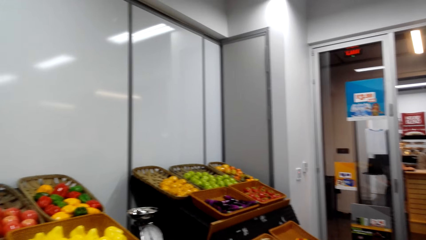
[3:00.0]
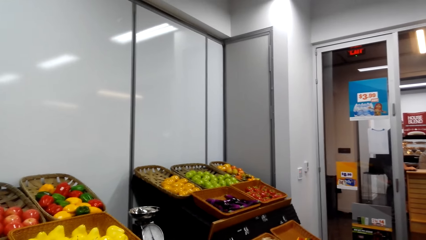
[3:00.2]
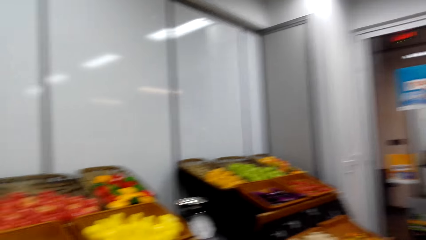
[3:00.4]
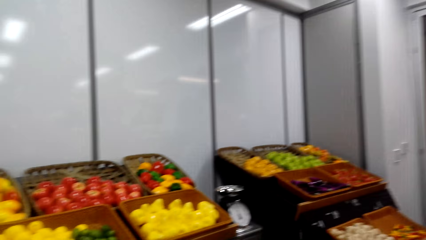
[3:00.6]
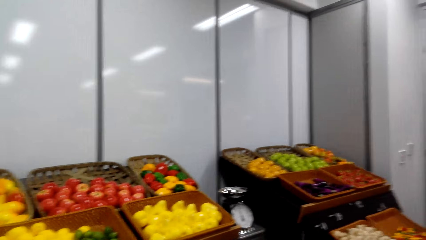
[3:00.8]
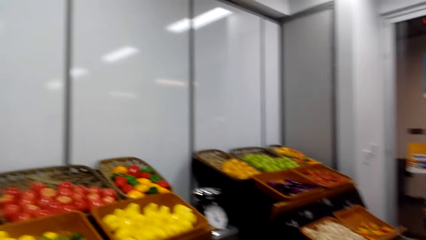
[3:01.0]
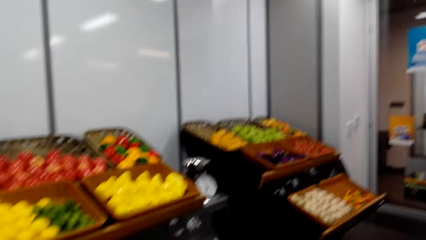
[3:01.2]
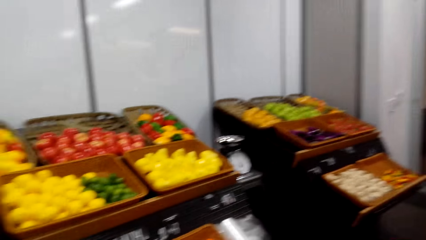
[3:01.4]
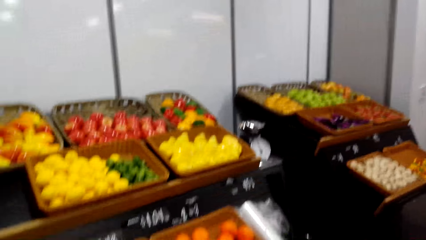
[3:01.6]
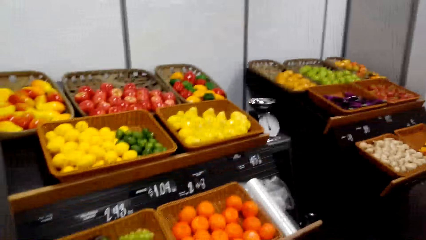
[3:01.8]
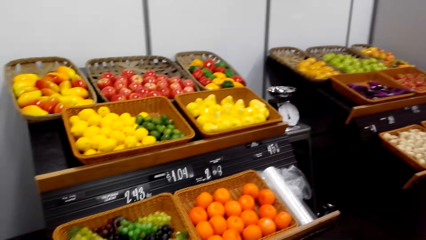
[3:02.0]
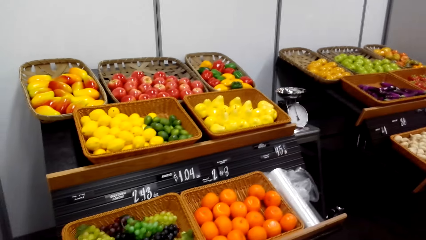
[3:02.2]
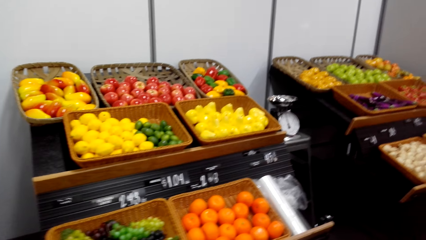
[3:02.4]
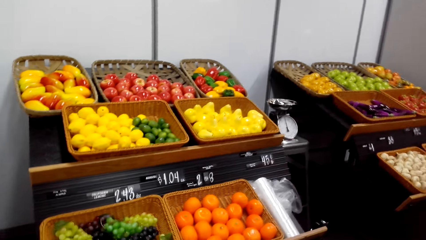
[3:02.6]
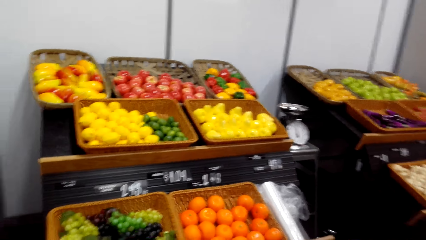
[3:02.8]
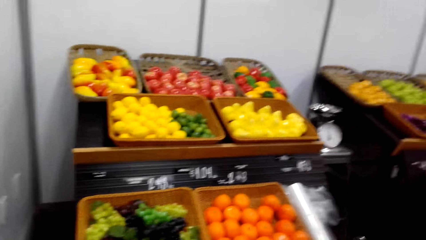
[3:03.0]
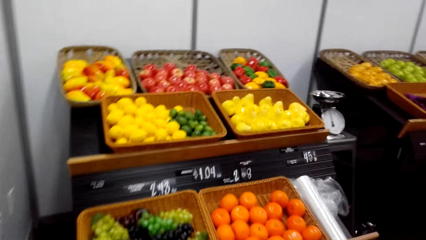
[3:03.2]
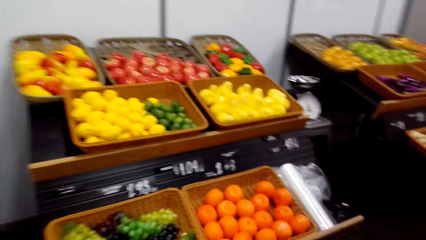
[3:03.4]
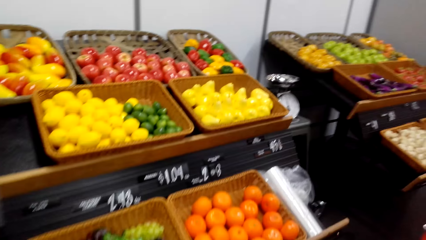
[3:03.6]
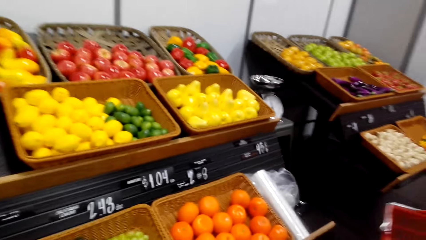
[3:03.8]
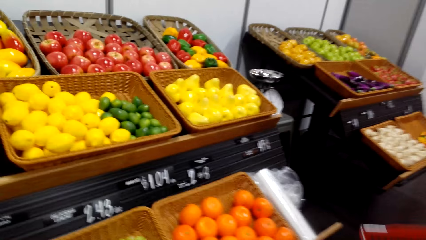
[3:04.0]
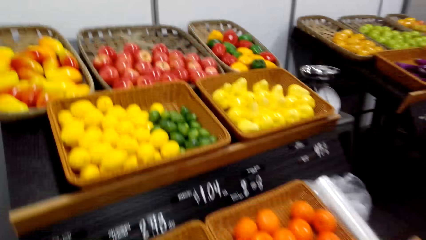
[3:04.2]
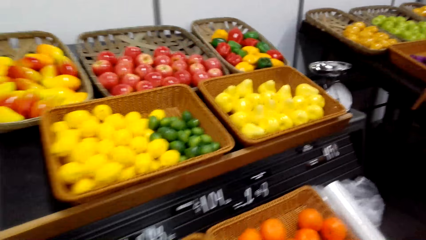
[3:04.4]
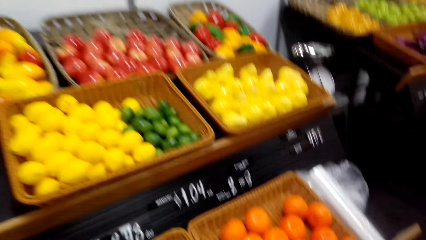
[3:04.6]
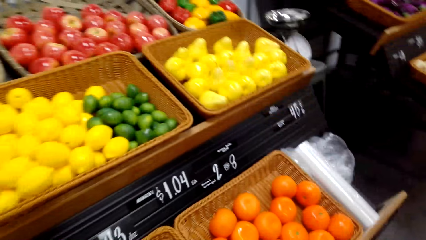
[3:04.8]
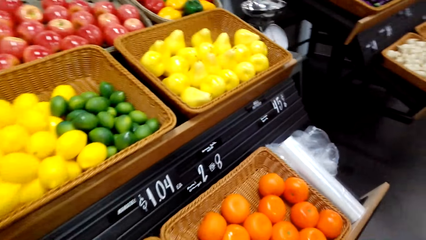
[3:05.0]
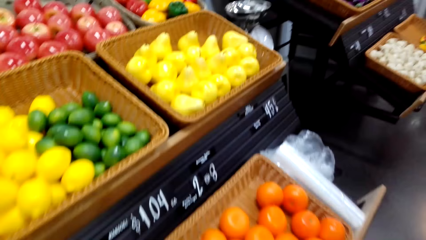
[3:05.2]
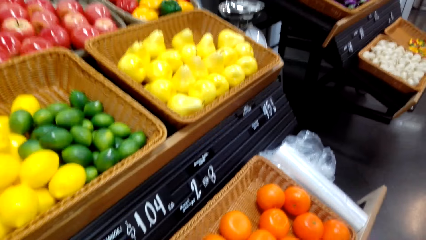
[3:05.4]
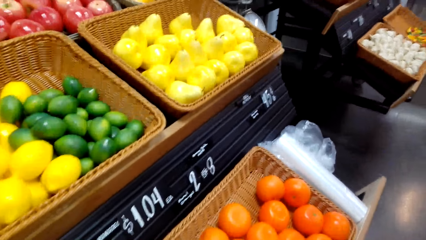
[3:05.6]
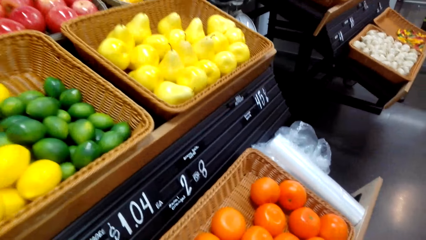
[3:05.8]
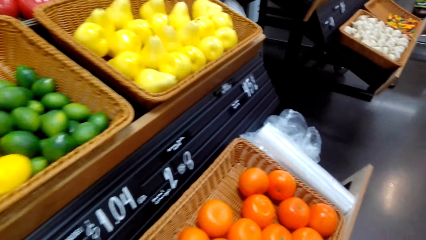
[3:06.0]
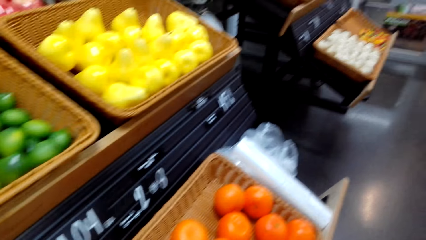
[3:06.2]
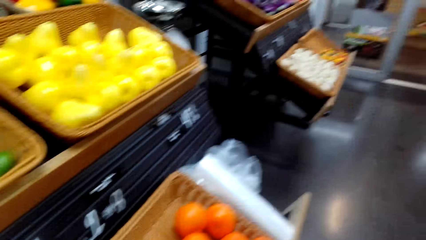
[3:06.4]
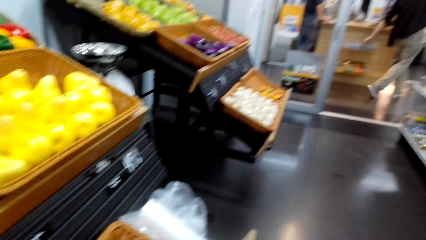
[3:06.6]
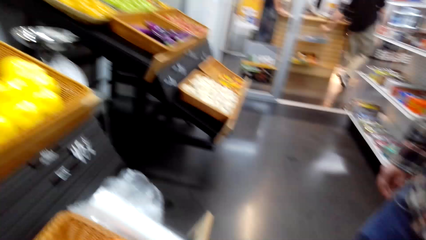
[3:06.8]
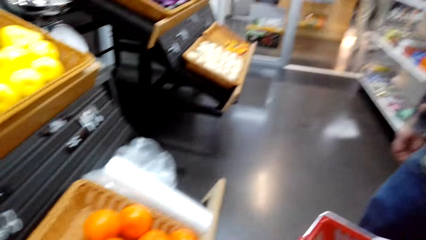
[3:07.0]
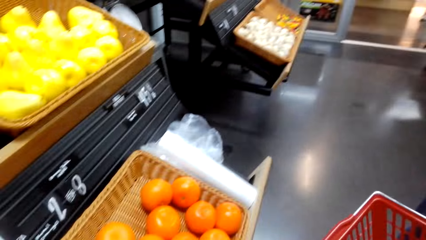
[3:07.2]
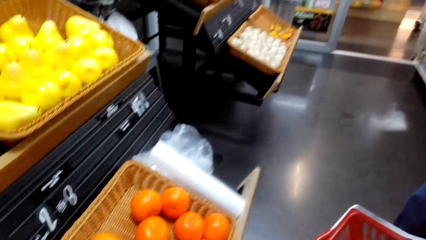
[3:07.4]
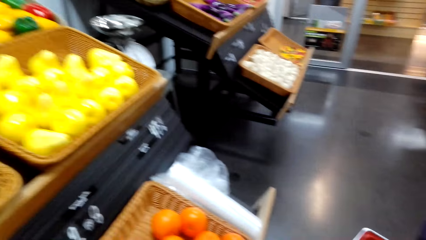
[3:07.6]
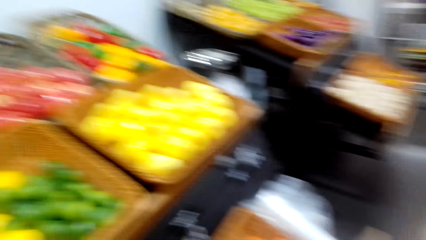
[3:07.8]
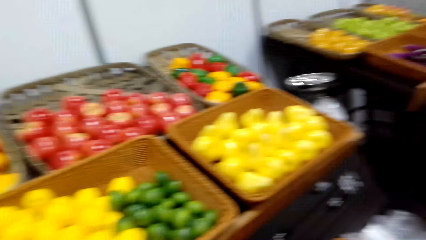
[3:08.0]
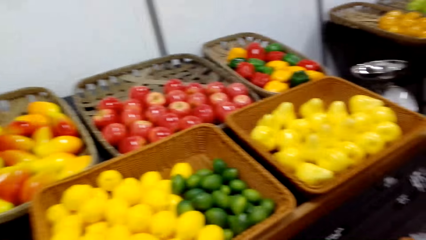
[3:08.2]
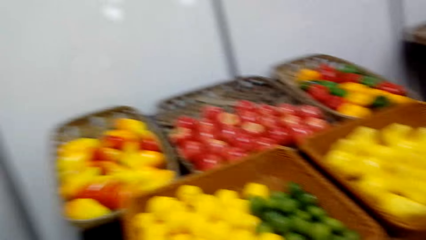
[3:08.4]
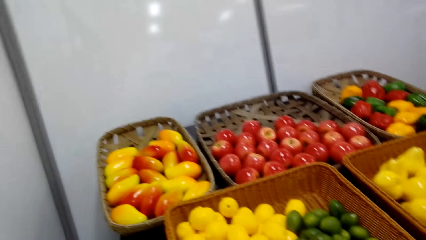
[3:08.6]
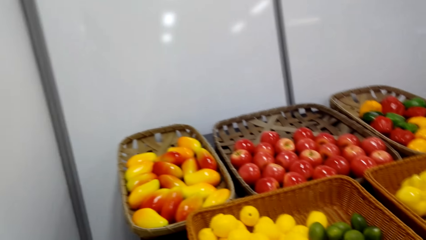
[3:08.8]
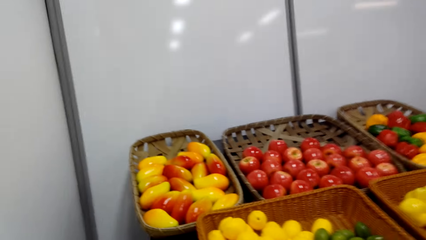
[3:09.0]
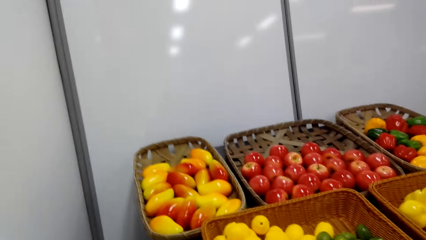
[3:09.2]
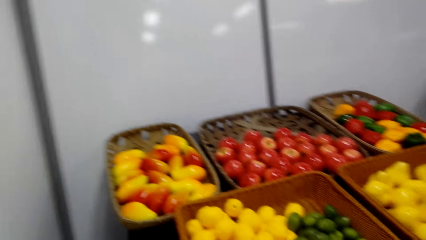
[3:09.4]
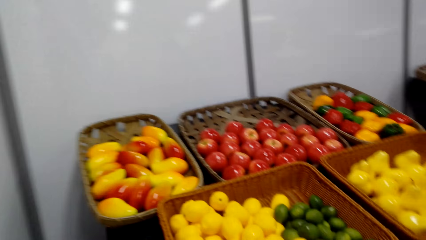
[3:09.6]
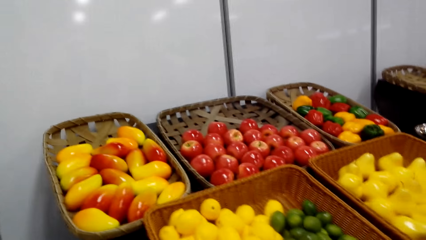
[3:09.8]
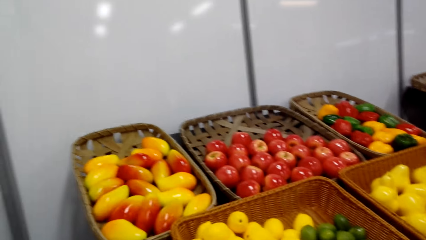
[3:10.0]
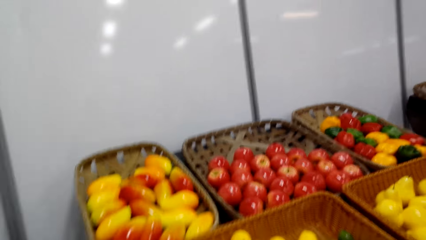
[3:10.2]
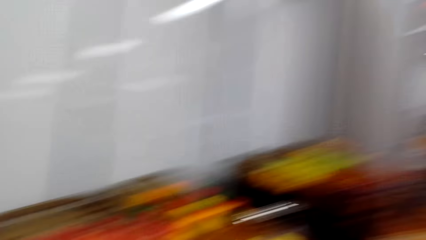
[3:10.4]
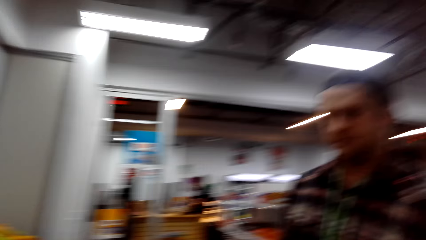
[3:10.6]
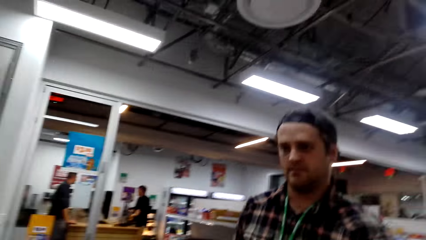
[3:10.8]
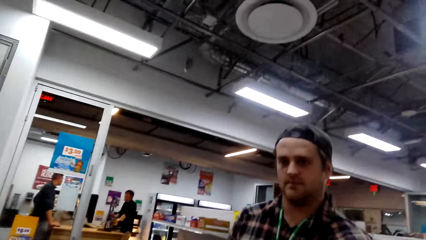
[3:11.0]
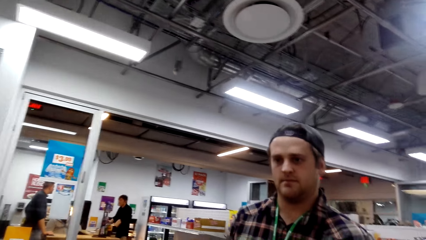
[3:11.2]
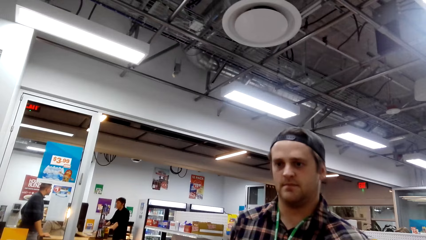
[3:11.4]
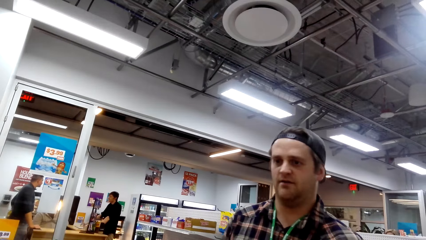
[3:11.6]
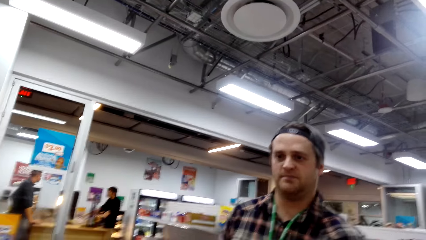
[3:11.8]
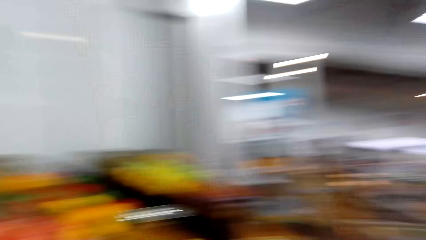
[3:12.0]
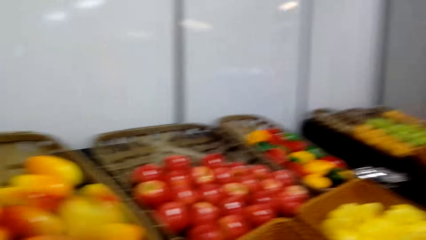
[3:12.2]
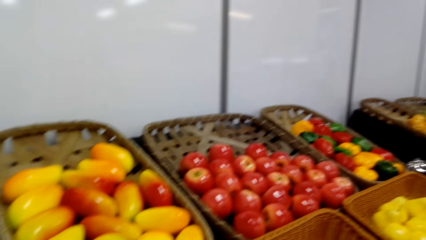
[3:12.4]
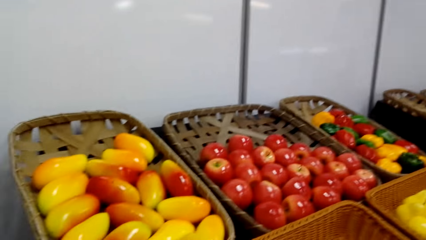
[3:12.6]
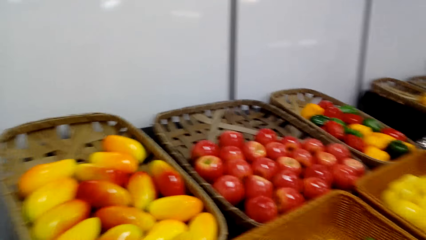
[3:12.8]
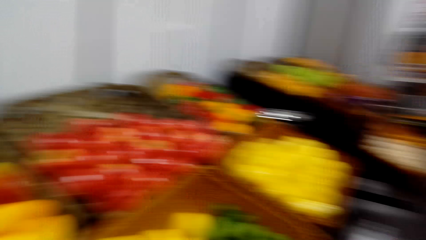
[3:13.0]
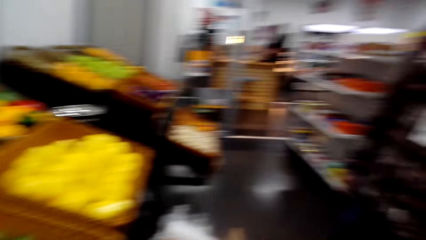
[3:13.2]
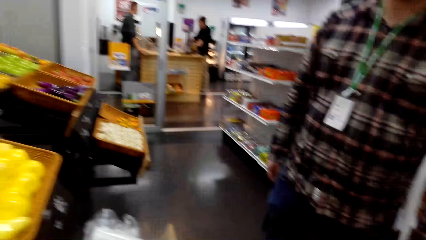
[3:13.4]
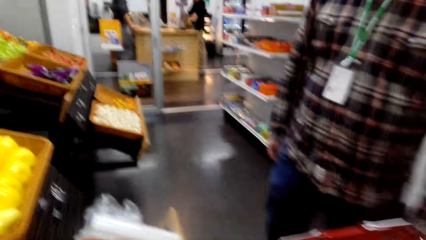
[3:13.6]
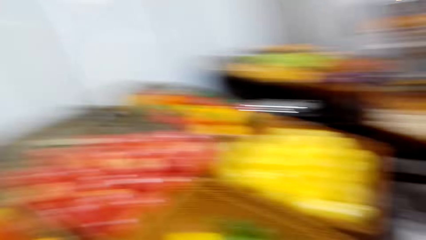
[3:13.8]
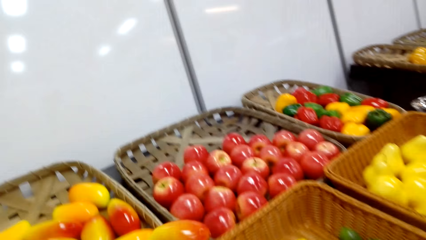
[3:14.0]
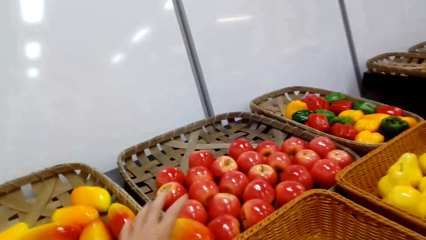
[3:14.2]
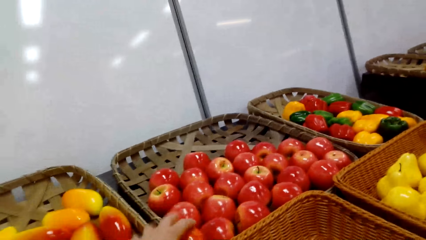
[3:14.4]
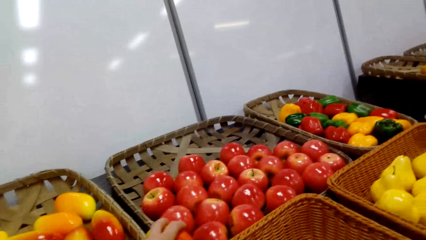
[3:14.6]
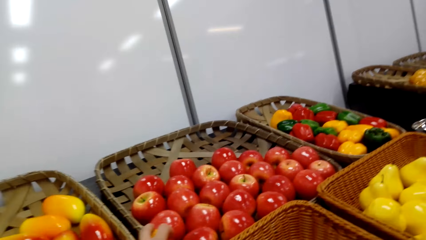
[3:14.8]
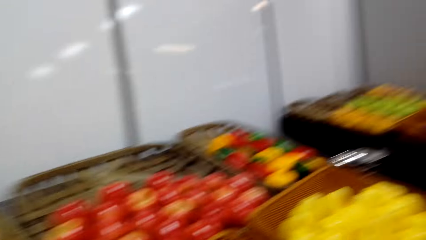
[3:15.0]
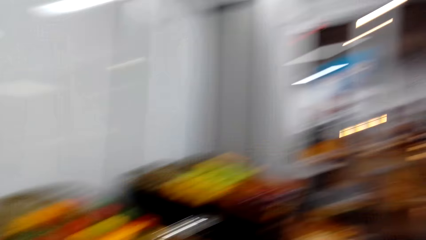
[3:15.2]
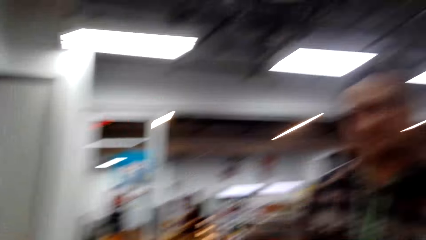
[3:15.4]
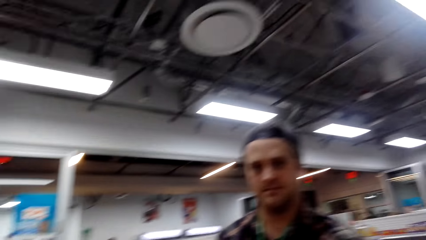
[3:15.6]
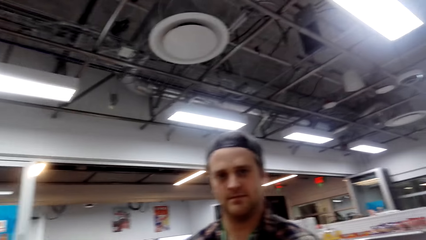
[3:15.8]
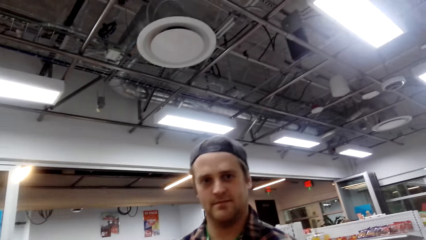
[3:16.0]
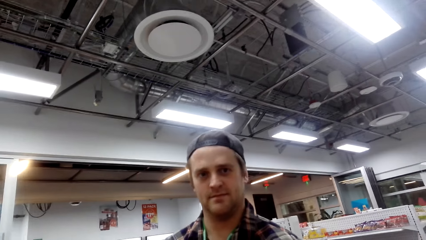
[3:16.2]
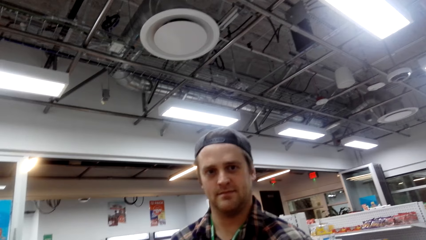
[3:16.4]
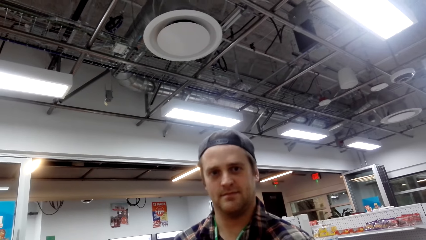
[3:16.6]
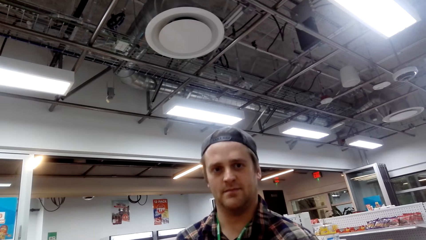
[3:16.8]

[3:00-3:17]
The camera wearer picks oranges. They pick mangoes.
